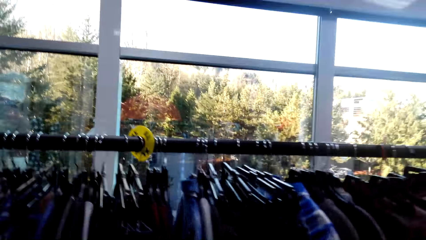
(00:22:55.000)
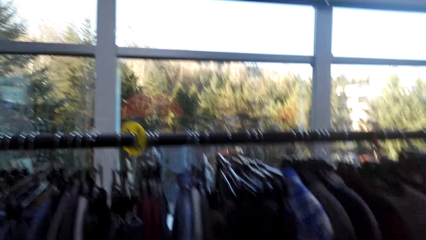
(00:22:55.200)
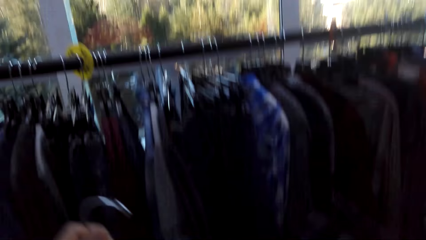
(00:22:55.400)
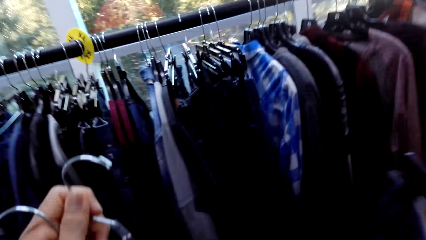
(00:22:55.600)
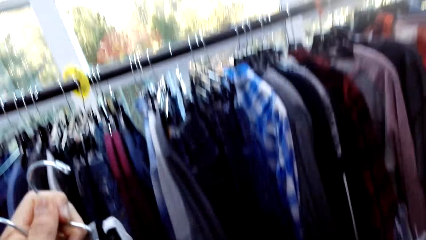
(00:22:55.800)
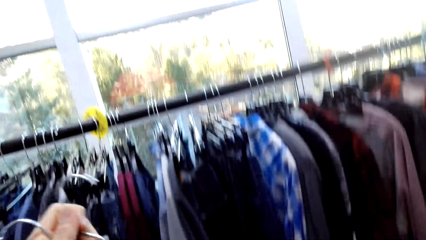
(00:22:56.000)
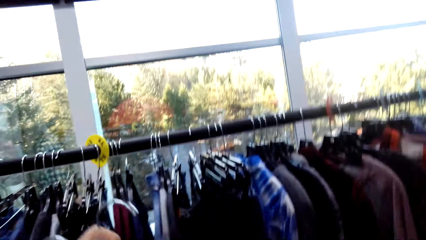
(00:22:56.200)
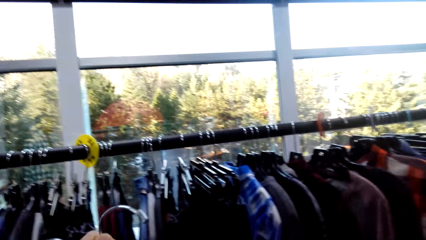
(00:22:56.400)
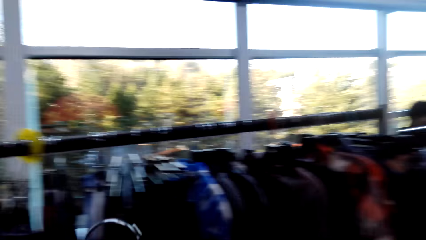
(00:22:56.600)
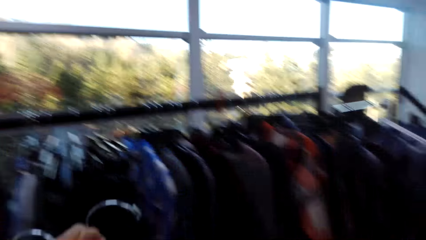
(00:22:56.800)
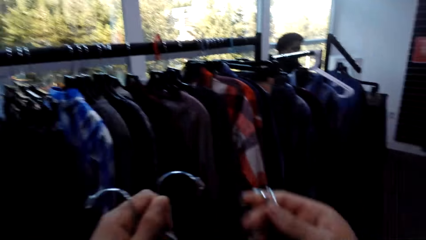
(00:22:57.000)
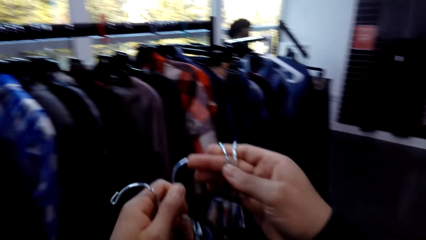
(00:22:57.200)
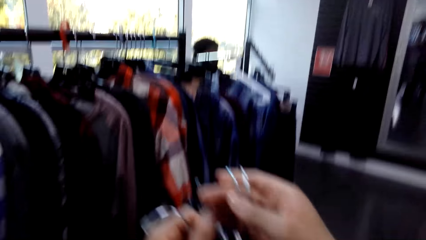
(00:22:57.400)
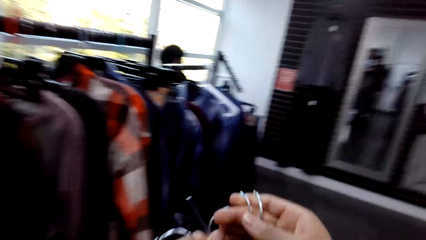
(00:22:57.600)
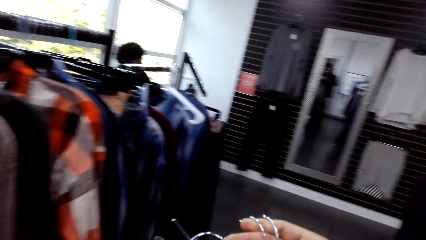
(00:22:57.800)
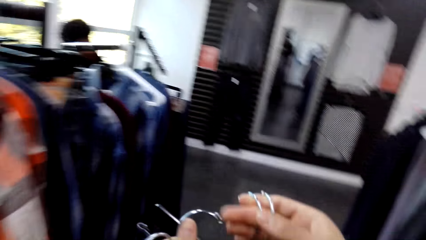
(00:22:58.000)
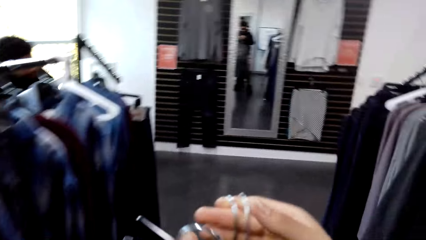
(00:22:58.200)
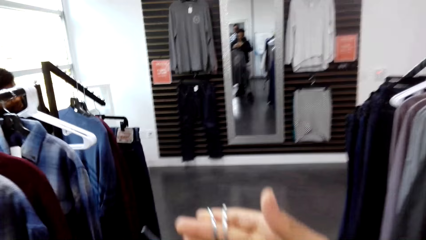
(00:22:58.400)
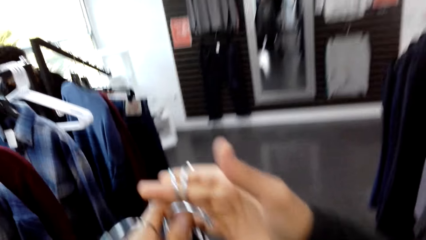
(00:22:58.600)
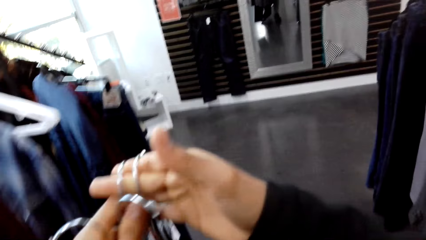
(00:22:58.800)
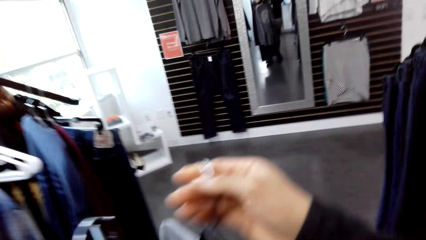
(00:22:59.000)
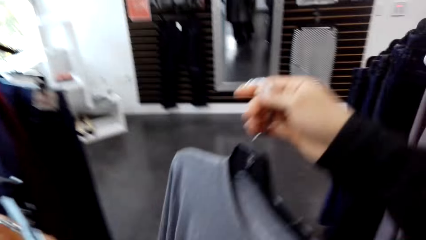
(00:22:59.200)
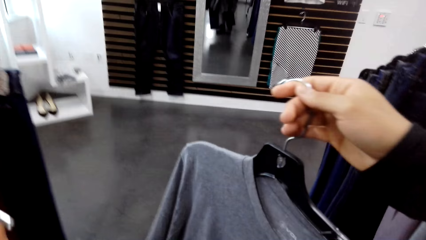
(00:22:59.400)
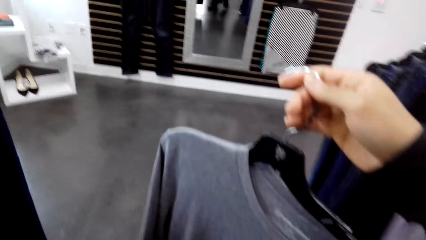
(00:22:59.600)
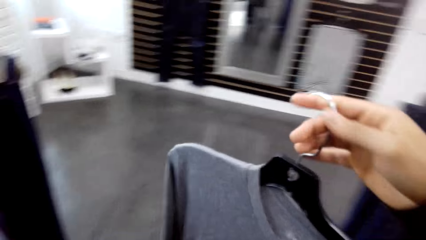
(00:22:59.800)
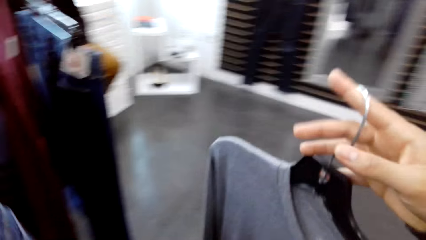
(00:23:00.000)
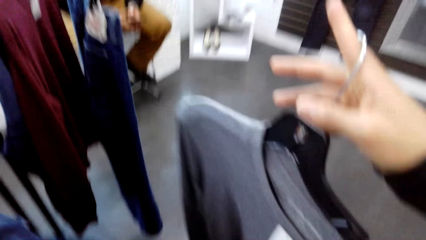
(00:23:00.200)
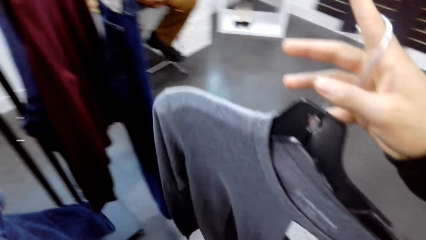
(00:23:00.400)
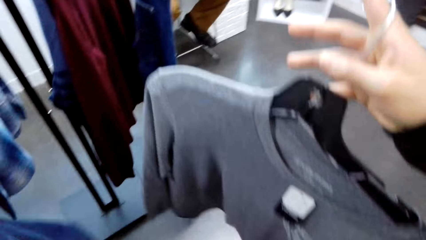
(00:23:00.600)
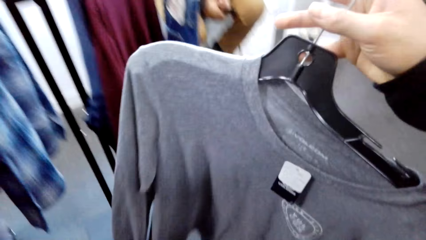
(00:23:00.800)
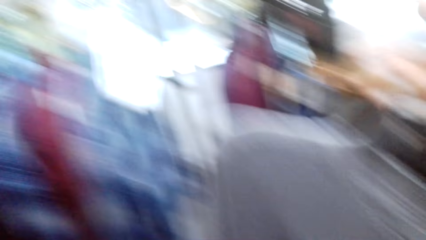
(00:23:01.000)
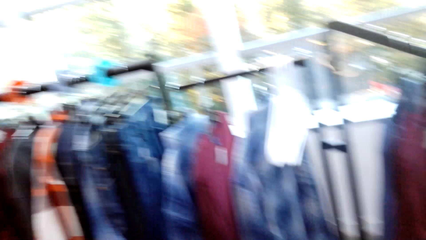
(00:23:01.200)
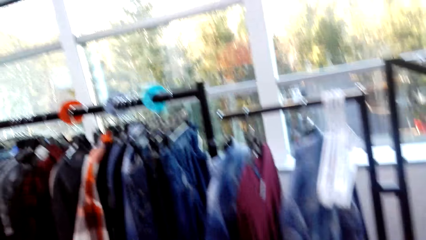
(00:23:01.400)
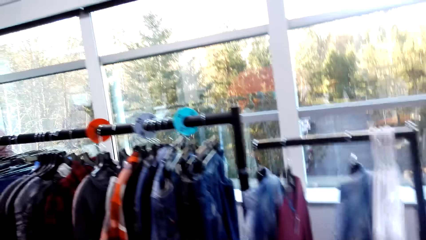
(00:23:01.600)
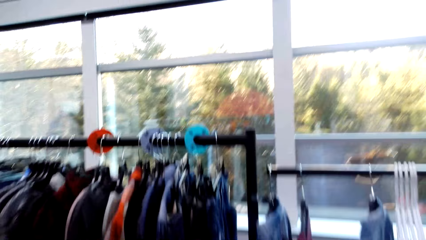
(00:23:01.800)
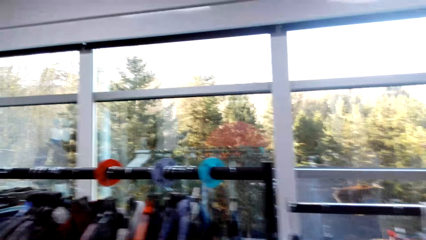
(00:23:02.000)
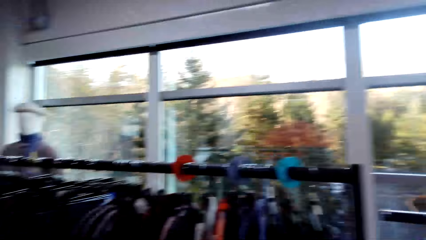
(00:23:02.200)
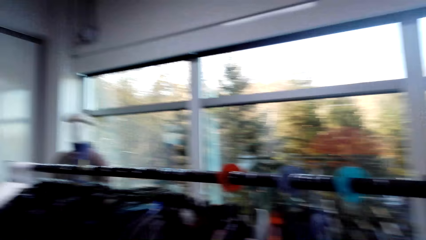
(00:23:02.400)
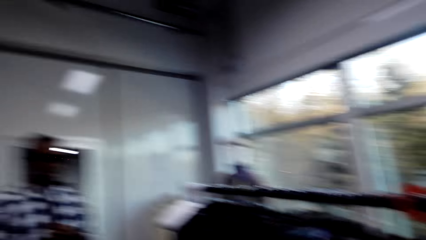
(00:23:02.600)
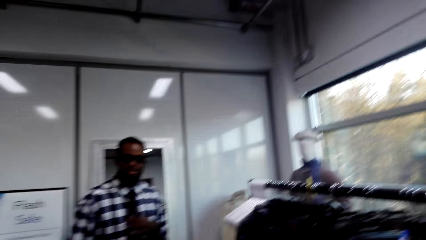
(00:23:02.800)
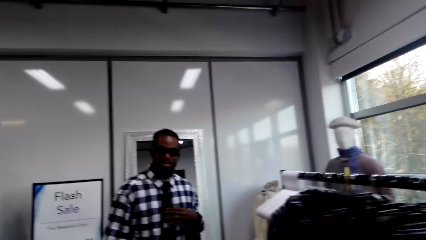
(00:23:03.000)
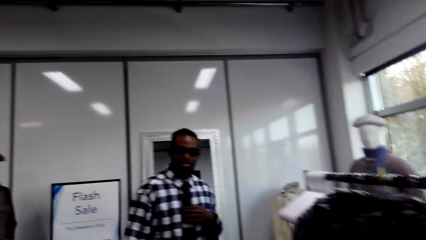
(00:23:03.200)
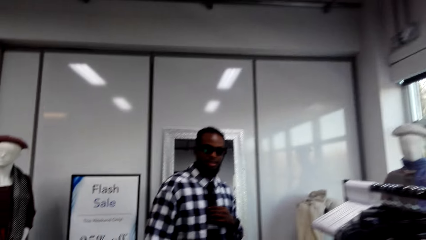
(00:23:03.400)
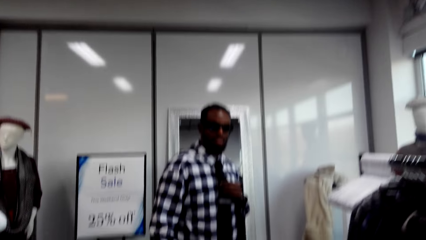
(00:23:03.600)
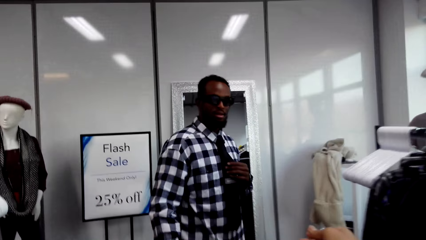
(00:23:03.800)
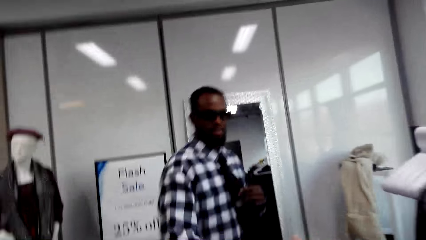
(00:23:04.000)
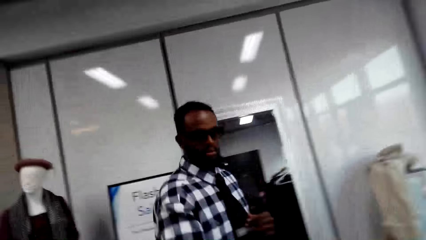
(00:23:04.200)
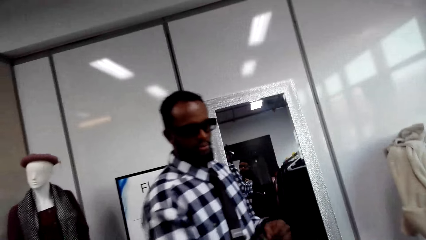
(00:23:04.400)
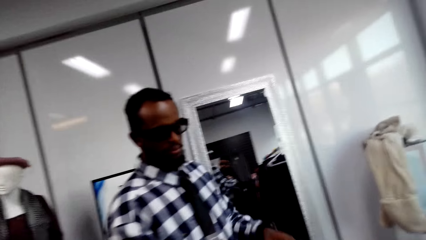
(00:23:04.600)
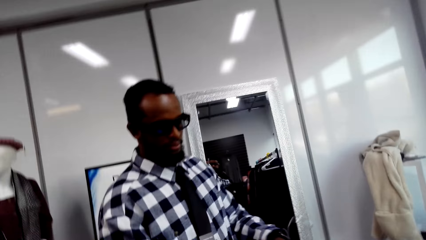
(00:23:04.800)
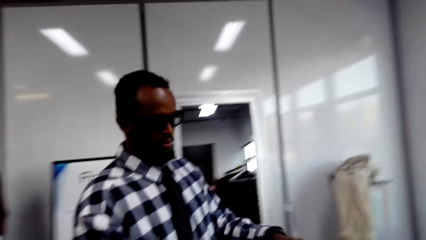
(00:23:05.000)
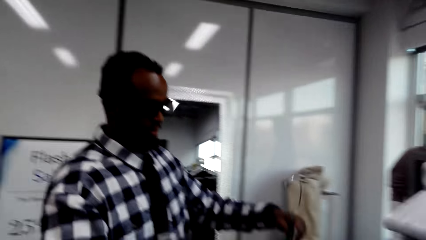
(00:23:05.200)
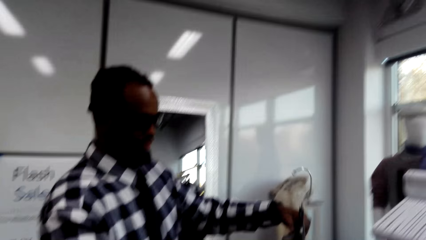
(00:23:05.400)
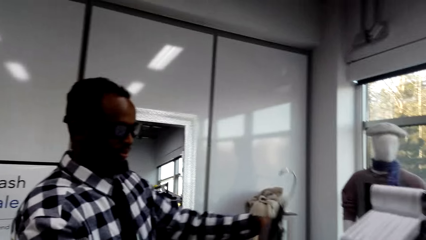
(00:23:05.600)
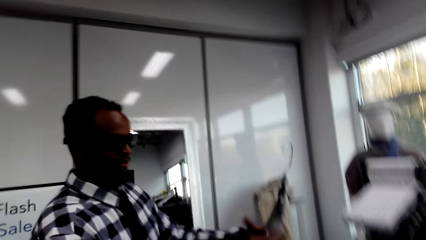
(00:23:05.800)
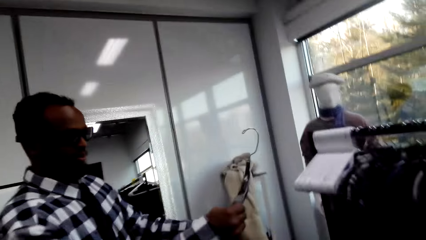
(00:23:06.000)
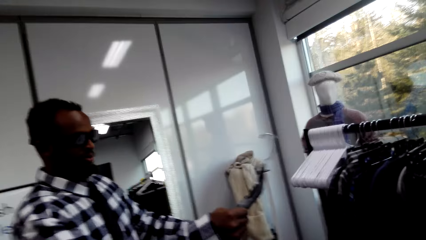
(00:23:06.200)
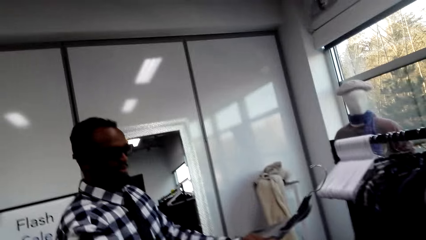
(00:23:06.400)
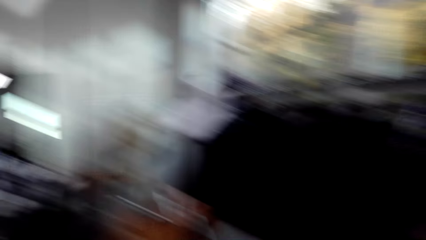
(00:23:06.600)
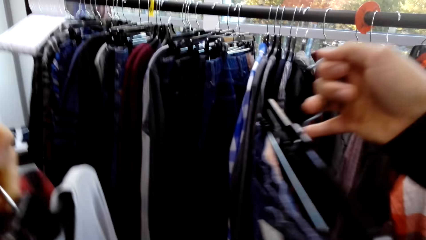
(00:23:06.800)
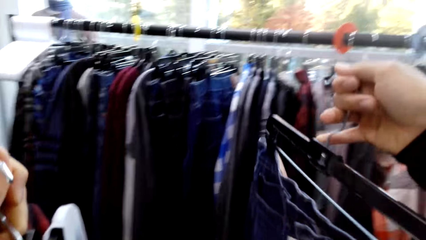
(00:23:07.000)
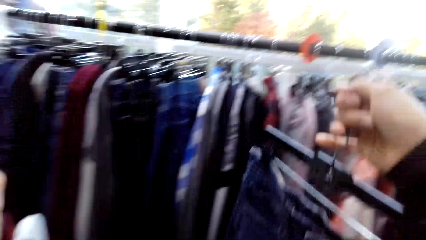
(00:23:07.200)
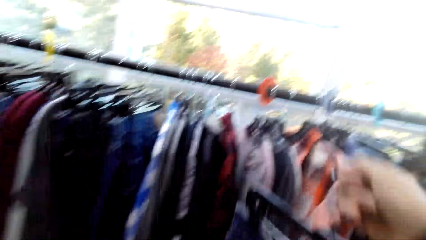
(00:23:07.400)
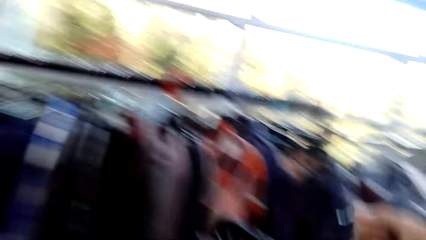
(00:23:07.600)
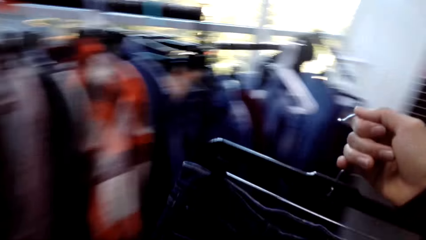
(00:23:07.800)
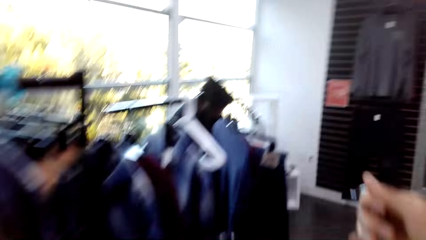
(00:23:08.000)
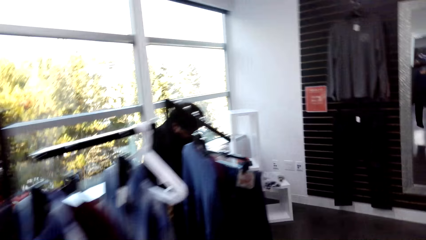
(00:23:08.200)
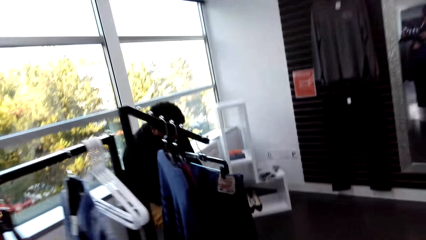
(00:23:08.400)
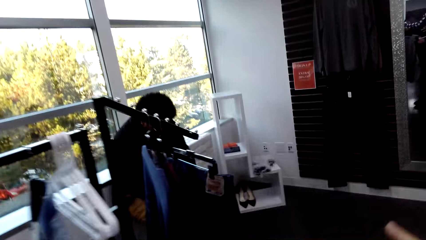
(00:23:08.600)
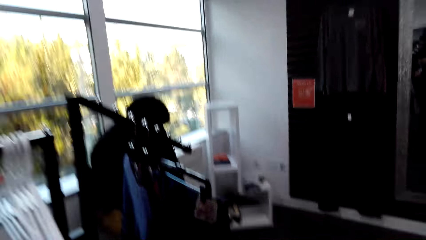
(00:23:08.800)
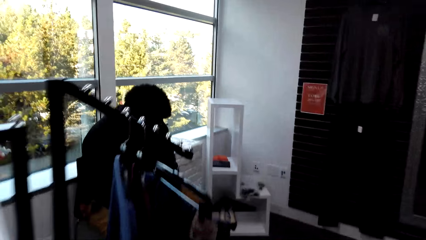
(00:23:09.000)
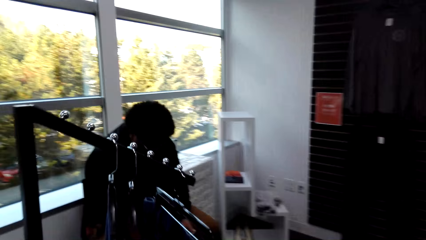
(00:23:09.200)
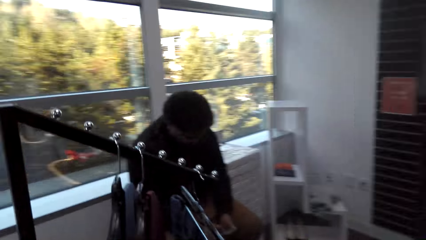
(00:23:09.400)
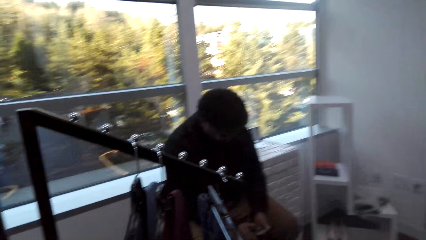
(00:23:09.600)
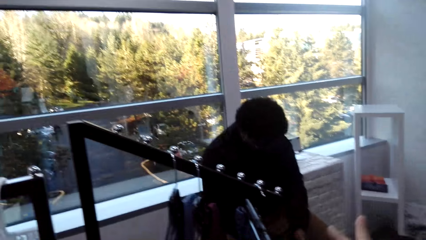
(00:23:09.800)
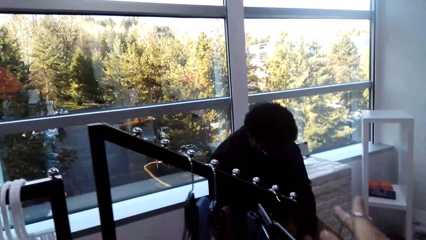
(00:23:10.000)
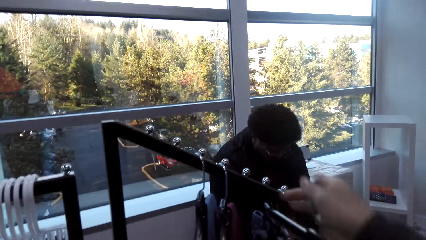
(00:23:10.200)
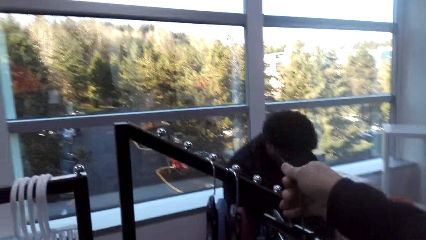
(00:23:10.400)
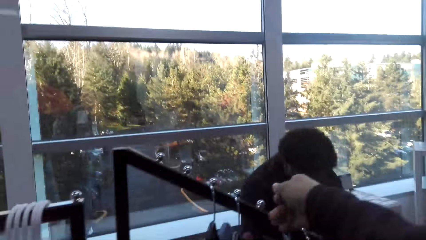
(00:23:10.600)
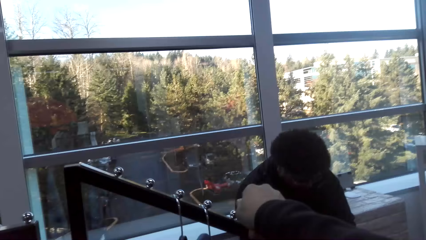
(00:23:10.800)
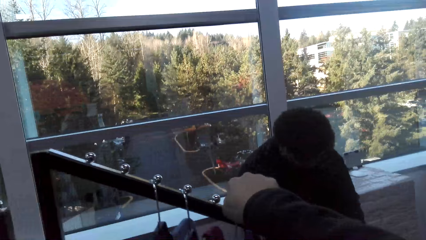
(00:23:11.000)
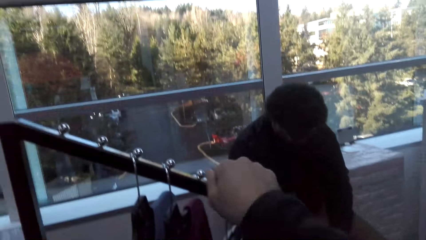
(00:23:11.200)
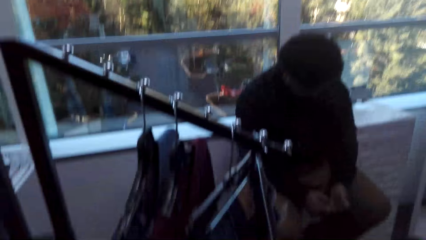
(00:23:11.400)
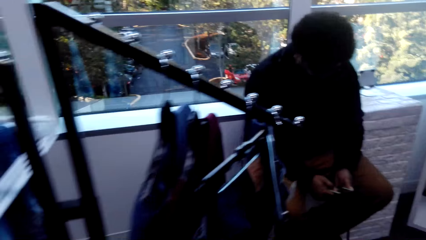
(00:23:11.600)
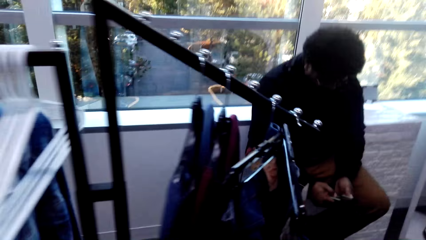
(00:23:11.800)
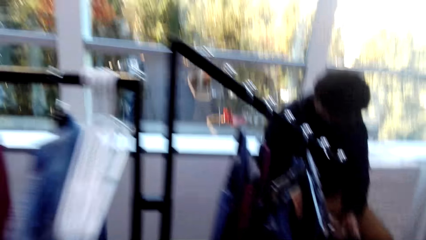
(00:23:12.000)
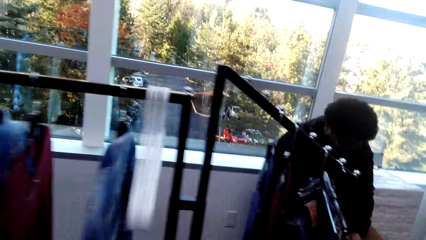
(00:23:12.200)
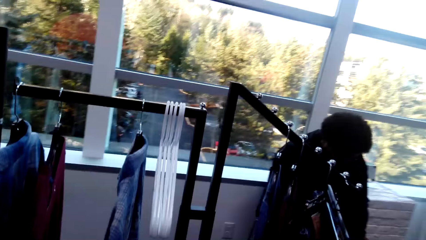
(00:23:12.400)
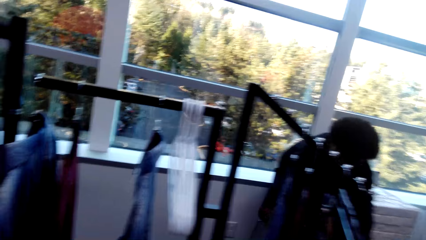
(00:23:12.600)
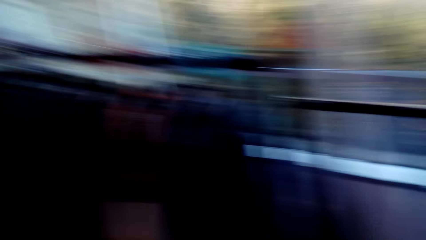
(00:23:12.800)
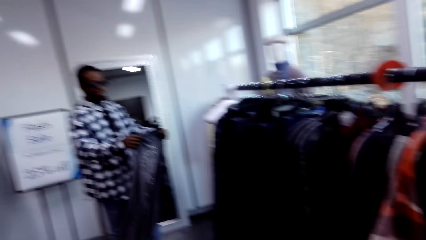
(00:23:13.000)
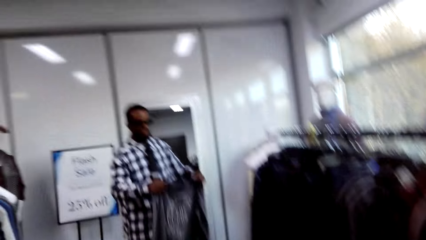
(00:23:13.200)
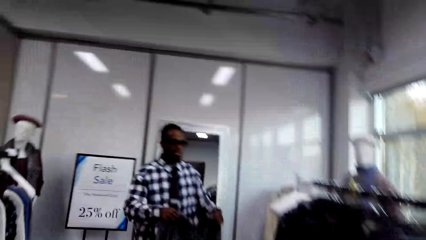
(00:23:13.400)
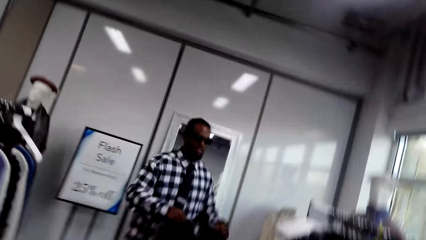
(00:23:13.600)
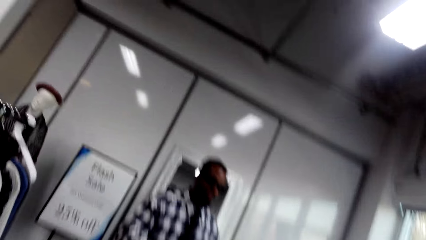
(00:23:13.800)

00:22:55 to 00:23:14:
The camera wearer looks around. A person walks around. The camera wearer picks the shirts. The person moves cloths to the left hand. The camera wearer looks around. Another person stares at a cloth on hand. The first person holds a cloth with the right hand, walks around, and returns the cloth on the rack. A third person does something. The second person holds a cloth.
